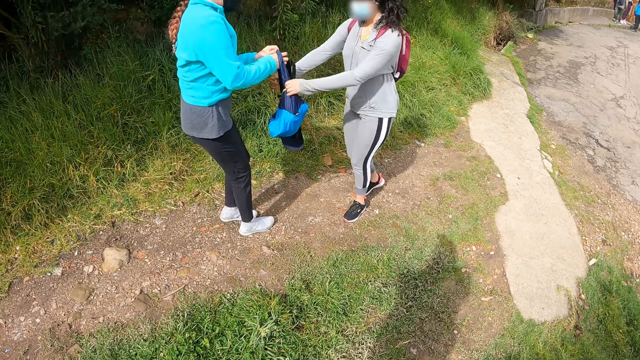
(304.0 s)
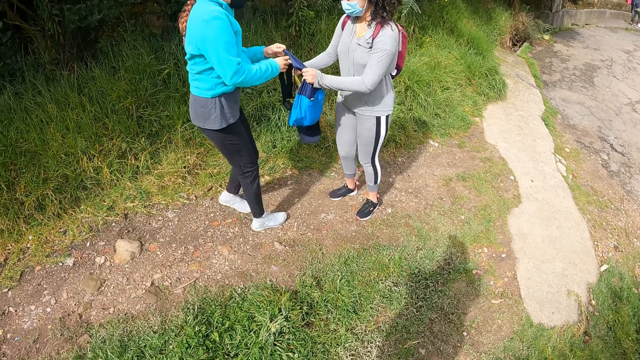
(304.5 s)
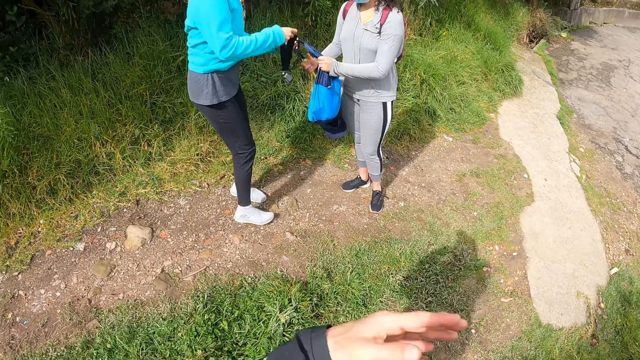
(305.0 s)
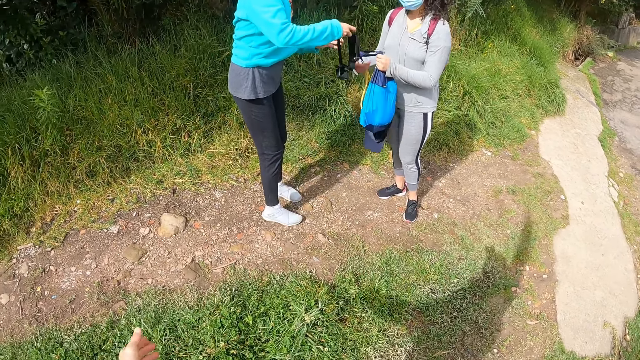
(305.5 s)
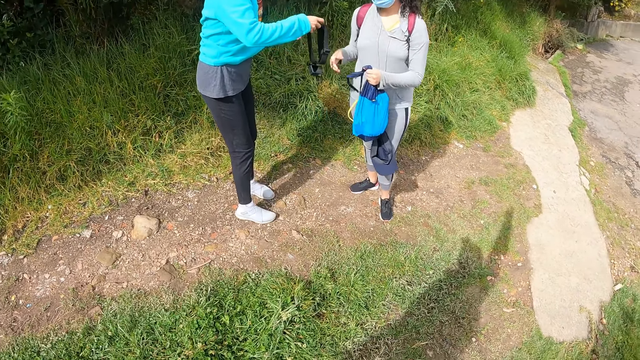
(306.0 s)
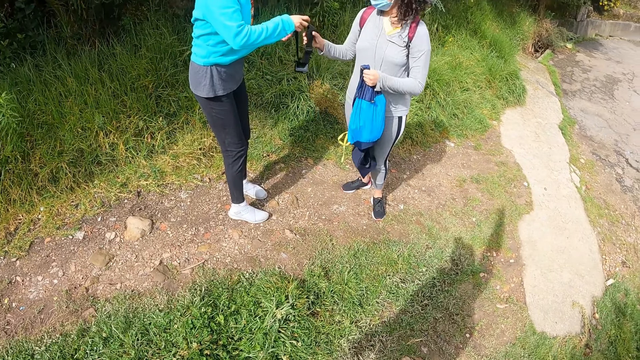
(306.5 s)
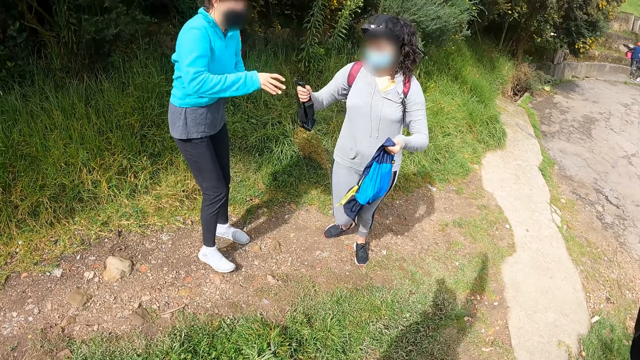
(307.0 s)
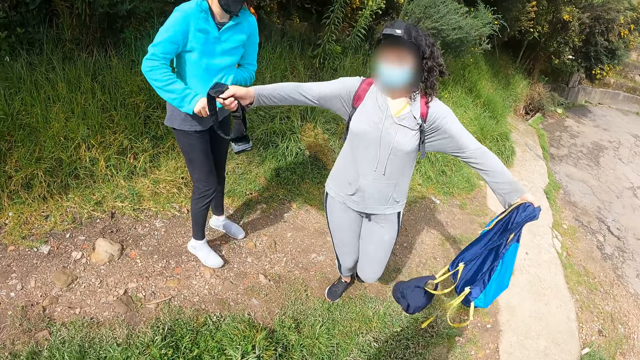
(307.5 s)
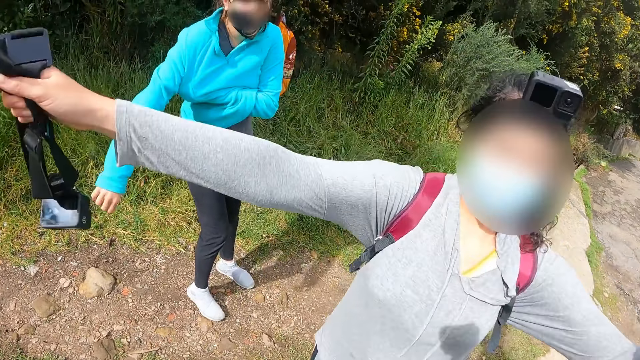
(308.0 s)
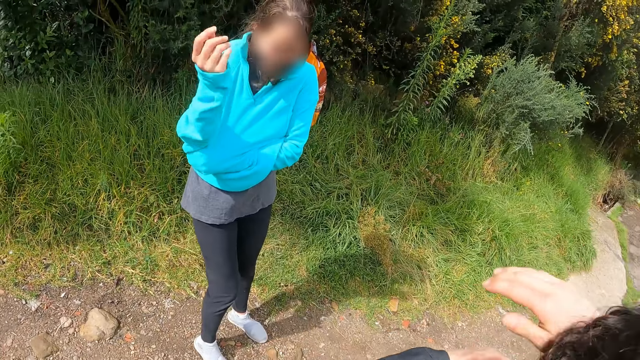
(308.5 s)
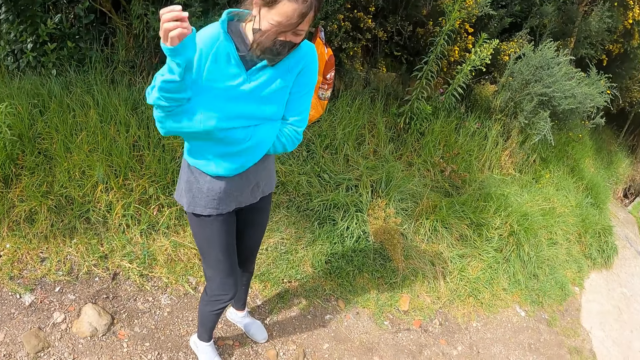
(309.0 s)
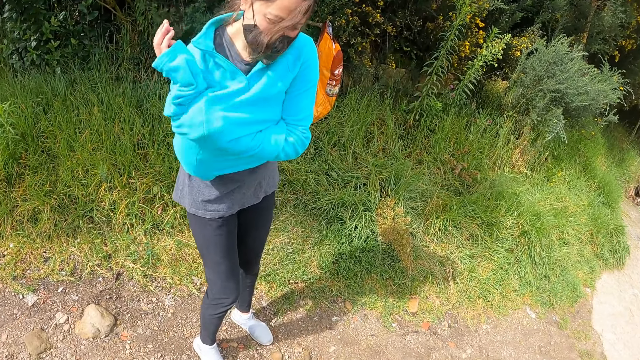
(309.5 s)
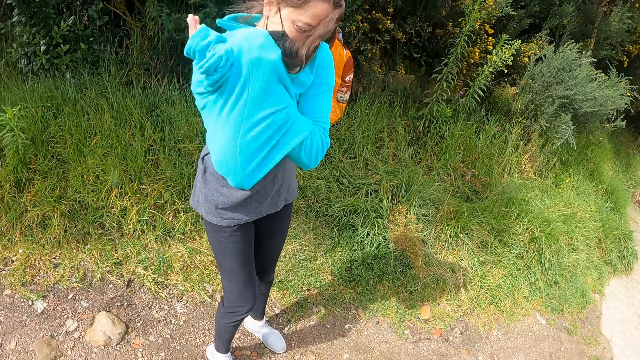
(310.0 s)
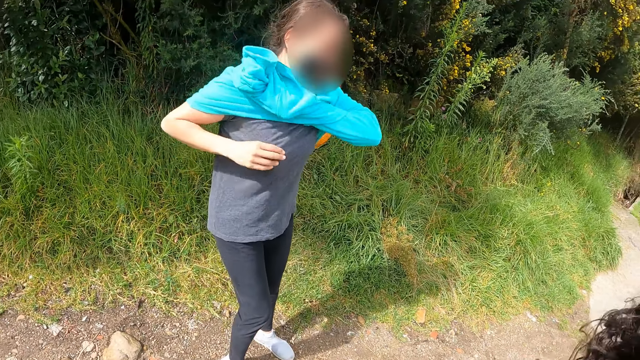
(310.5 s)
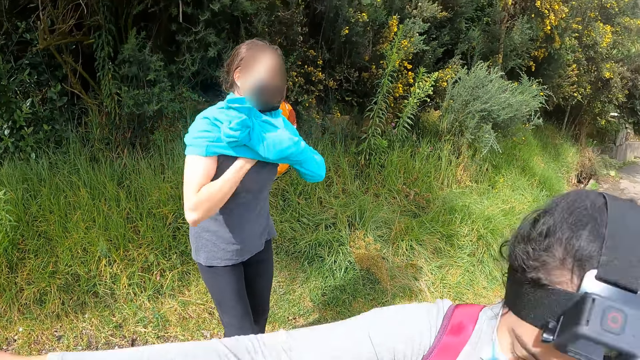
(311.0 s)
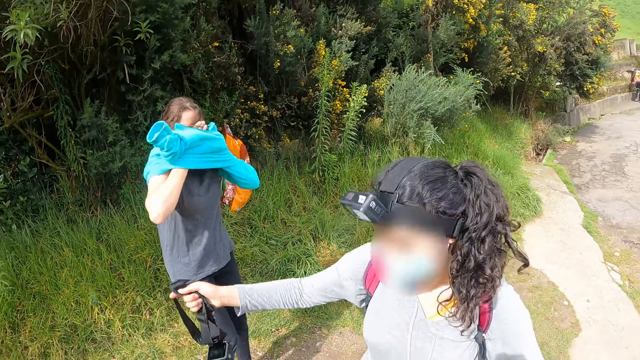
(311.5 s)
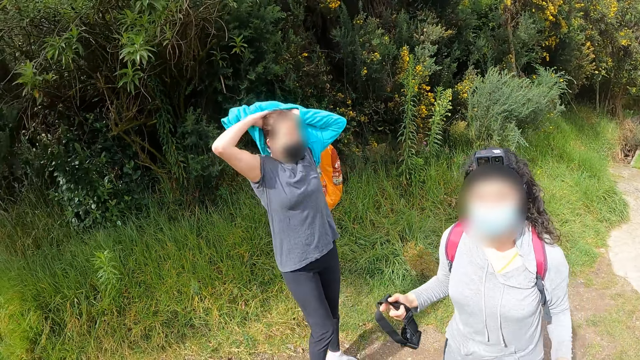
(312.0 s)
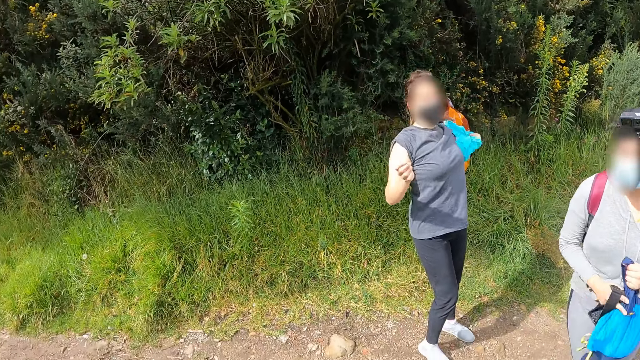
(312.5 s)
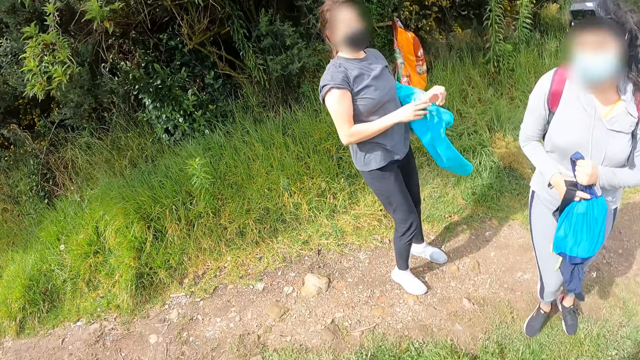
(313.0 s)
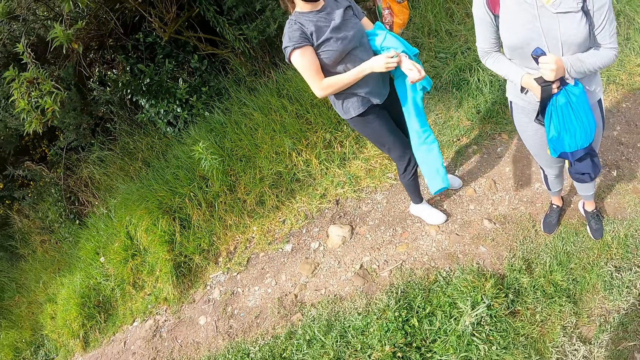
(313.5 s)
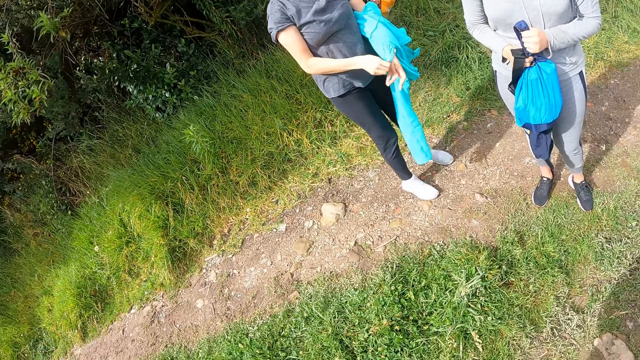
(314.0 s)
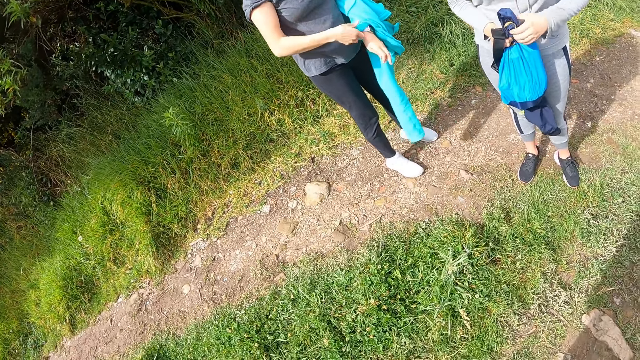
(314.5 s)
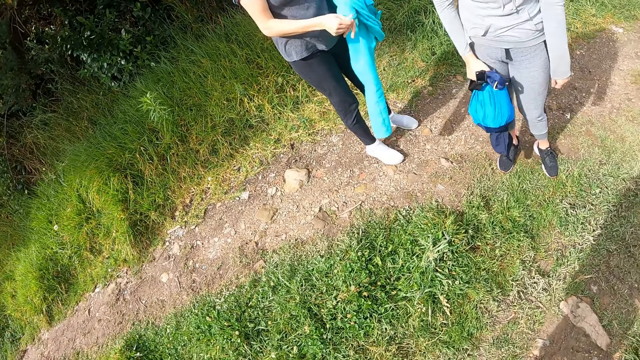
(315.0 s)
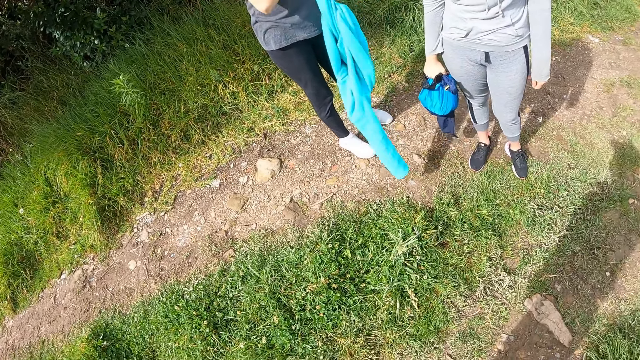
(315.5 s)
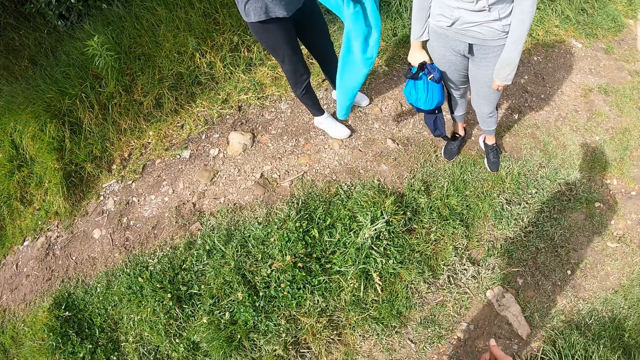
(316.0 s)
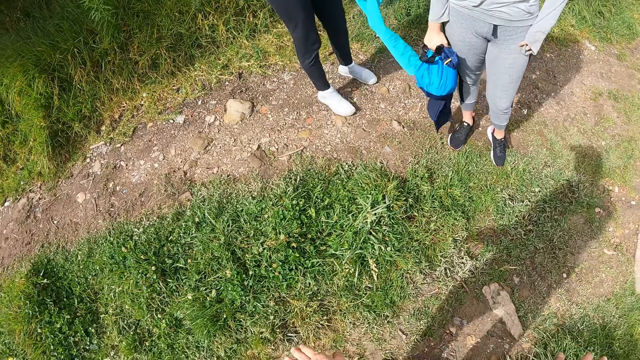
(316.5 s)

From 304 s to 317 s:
The first woman passes the backpack to the other woman. The other woman hugs the camera wearer. The first woman removes her cloth with both hands. The other woman interacts with the camera wearer.

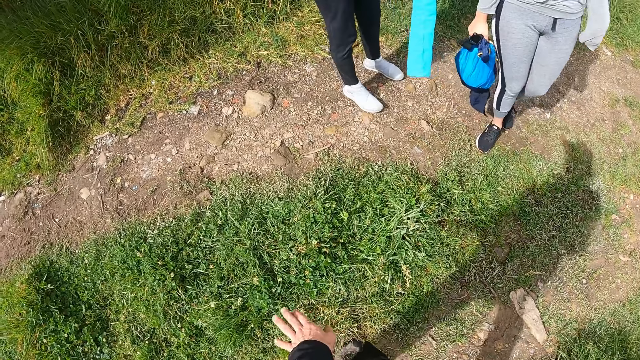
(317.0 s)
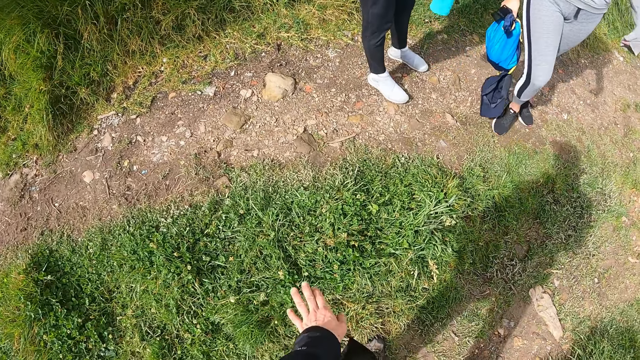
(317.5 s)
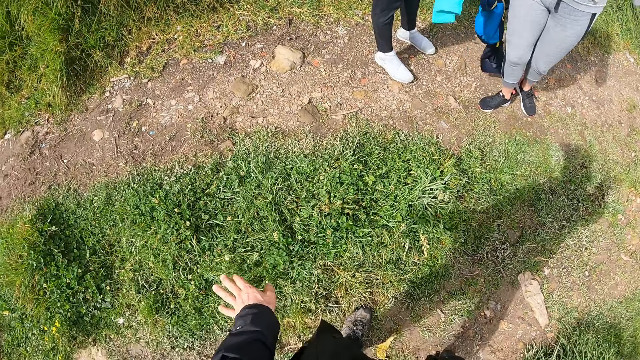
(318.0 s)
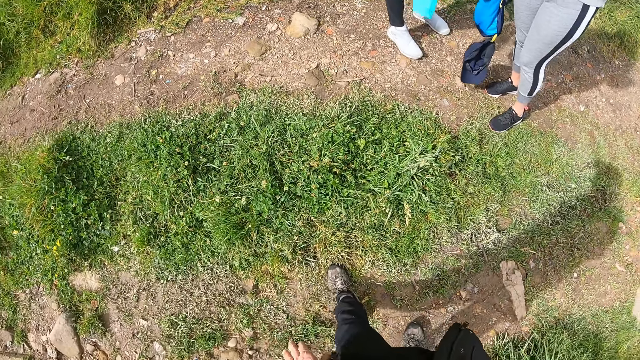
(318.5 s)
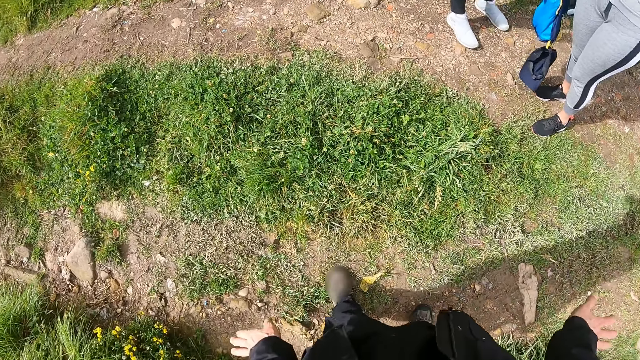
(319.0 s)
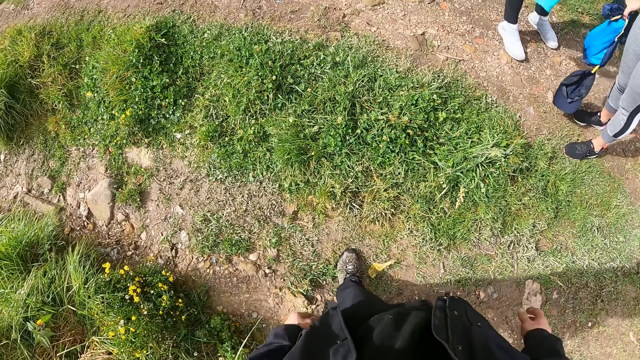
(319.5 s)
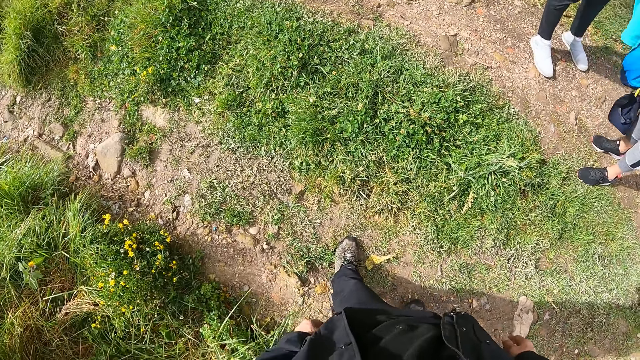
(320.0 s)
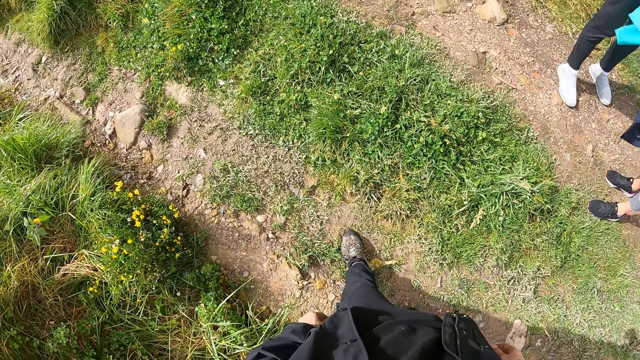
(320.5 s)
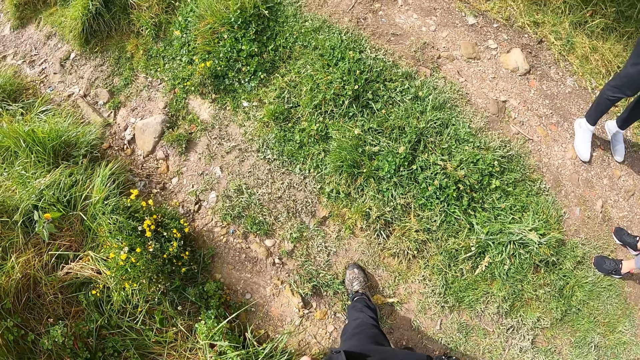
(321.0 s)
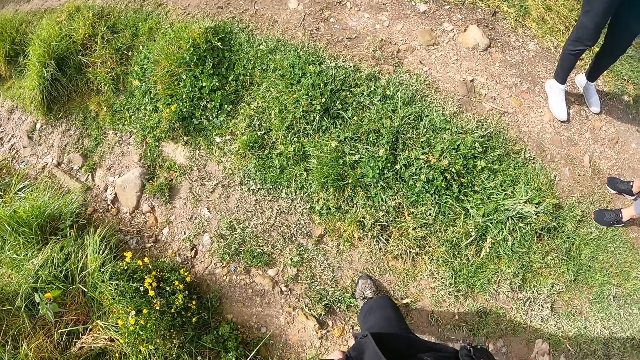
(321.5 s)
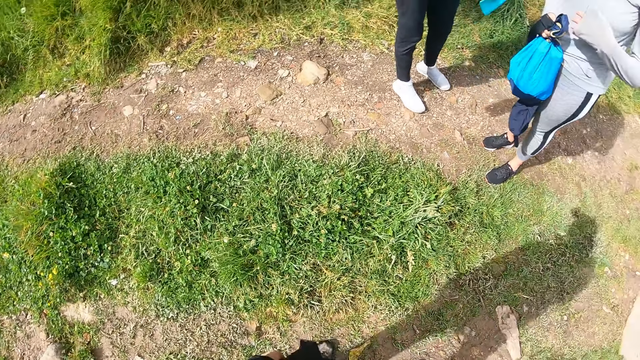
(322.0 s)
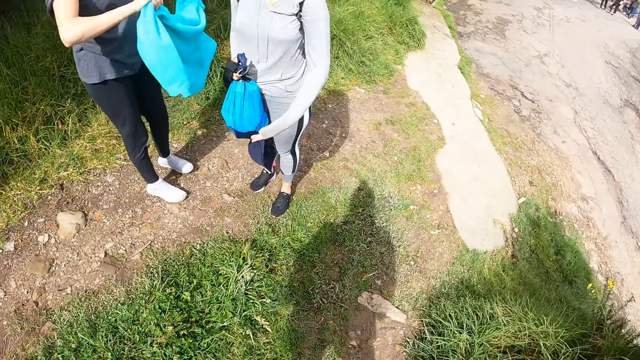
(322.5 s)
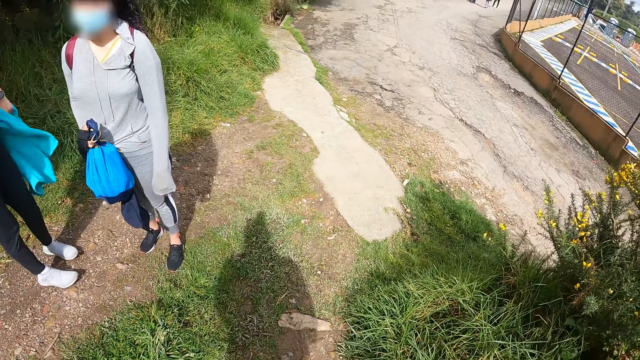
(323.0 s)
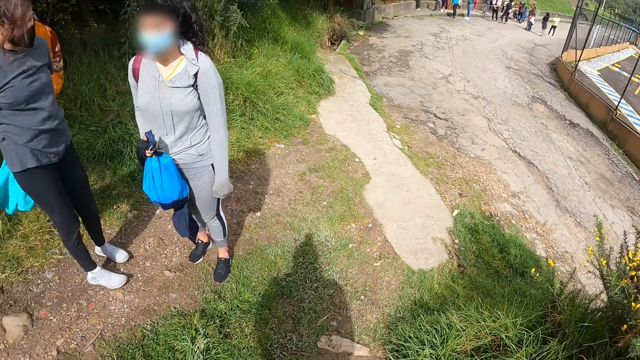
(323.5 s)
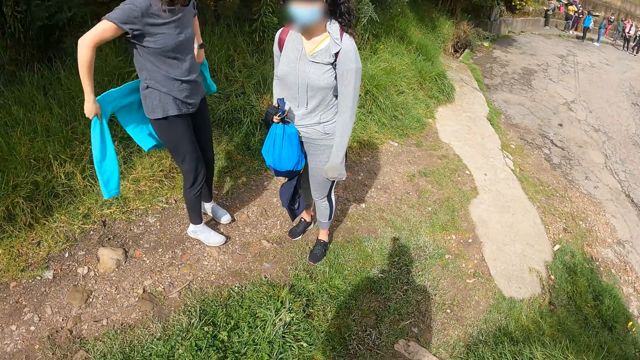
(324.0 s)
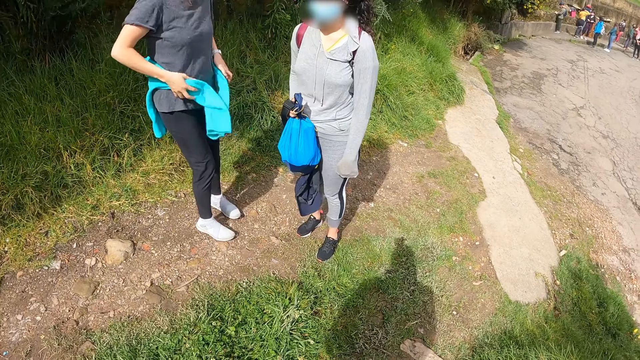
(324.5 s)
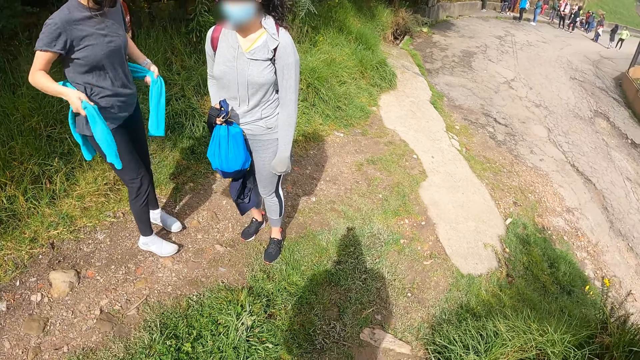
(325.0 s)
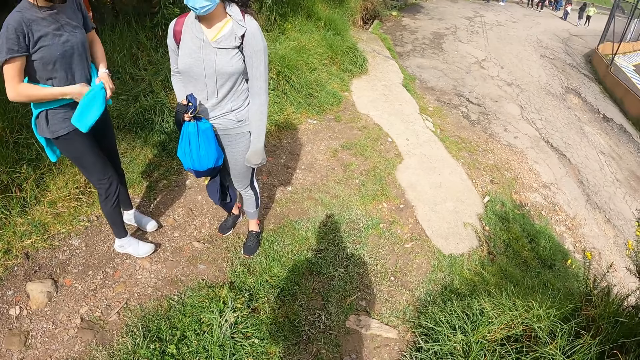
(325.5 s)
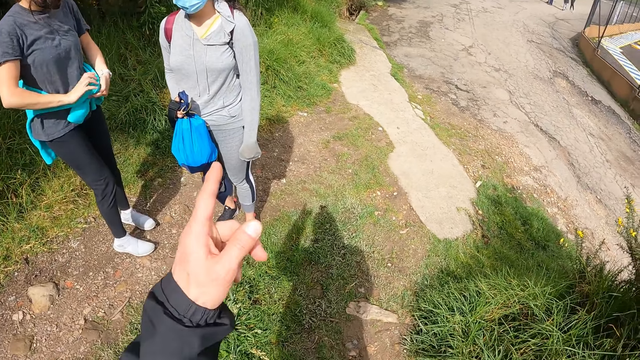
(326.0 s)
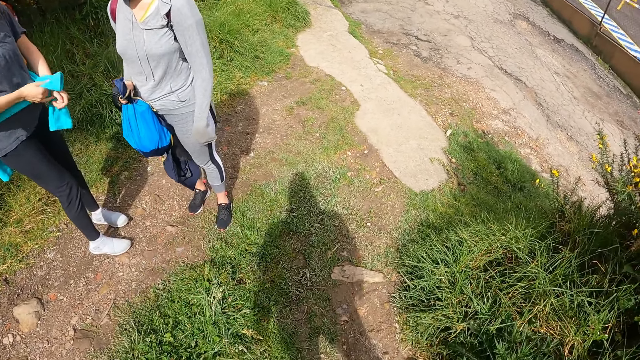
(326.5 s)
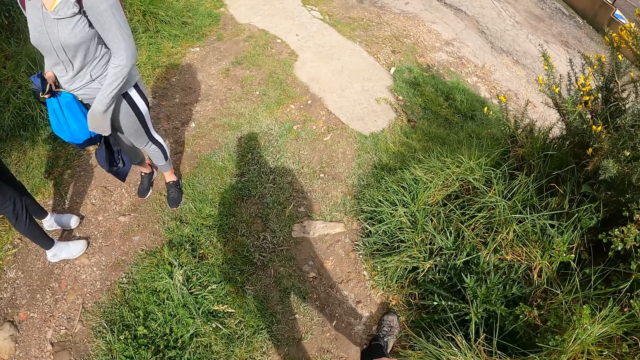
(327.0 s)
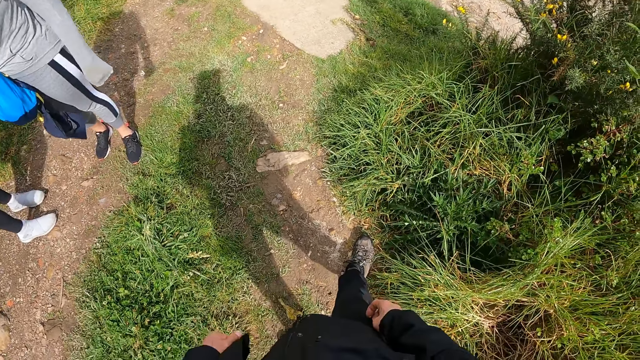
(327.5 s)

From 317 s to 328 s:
The first woman ties the cloth round her waist with both hands. The camera wearer interacts with the first woman and the other woman.
